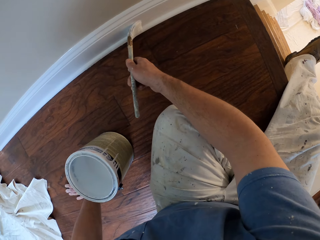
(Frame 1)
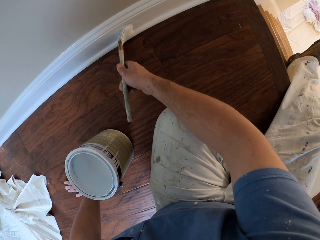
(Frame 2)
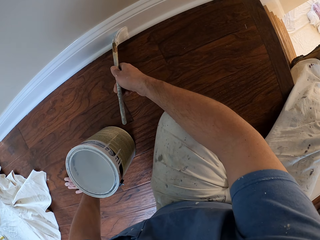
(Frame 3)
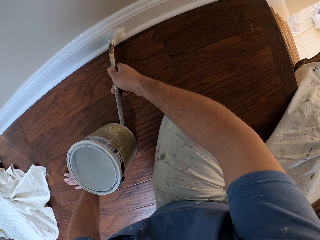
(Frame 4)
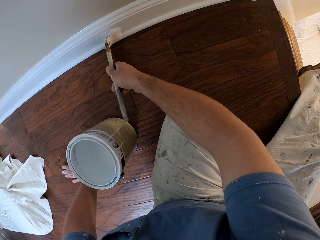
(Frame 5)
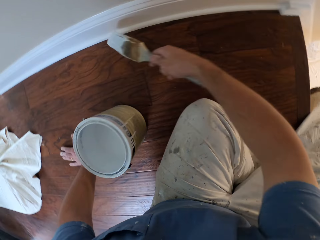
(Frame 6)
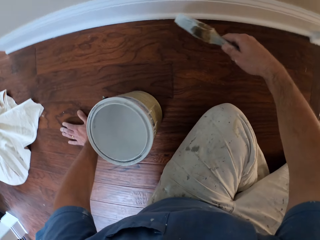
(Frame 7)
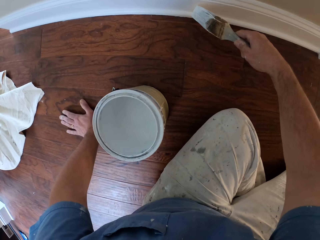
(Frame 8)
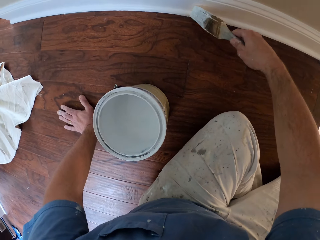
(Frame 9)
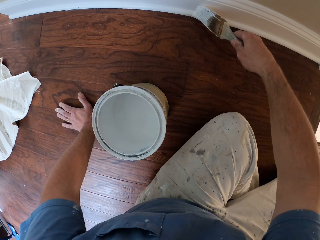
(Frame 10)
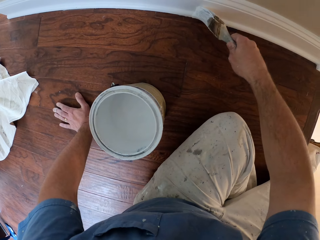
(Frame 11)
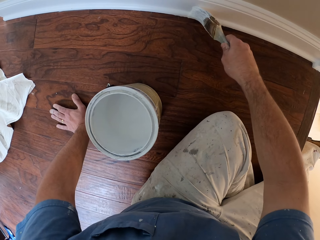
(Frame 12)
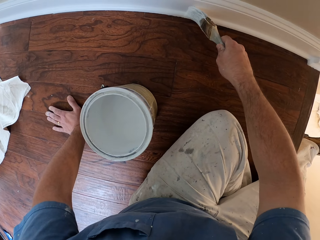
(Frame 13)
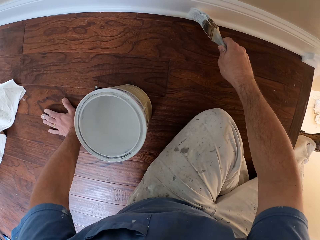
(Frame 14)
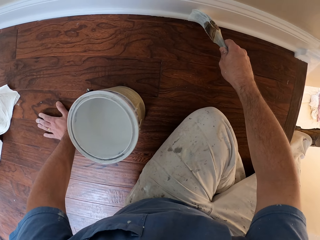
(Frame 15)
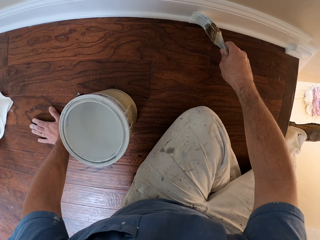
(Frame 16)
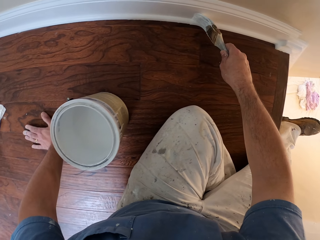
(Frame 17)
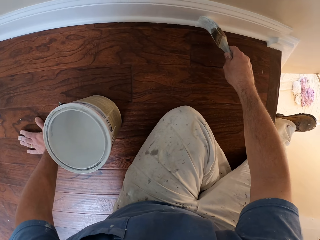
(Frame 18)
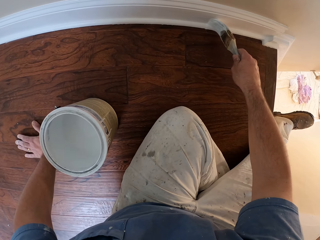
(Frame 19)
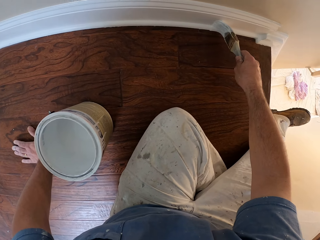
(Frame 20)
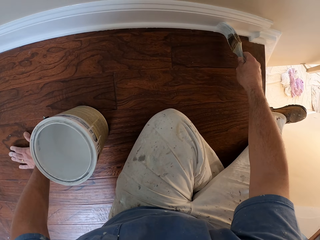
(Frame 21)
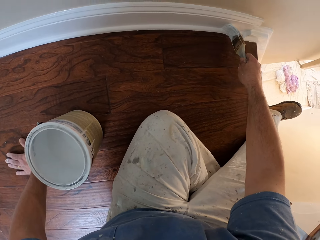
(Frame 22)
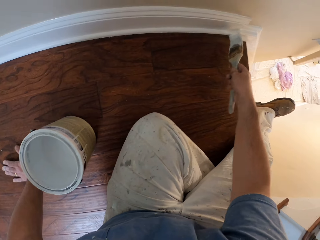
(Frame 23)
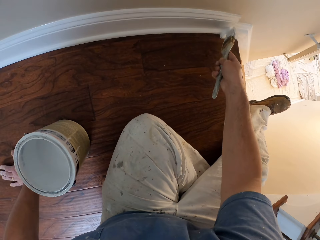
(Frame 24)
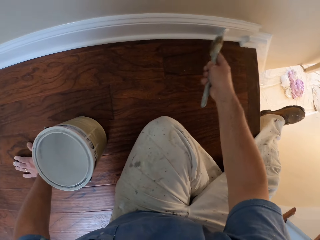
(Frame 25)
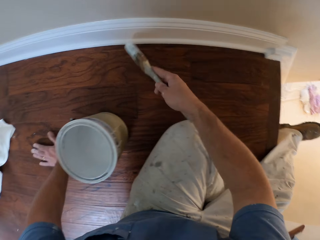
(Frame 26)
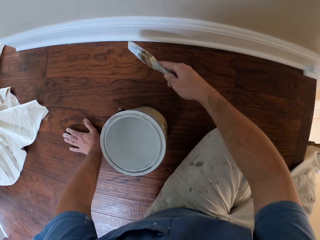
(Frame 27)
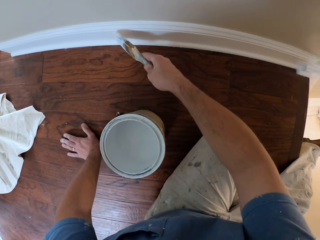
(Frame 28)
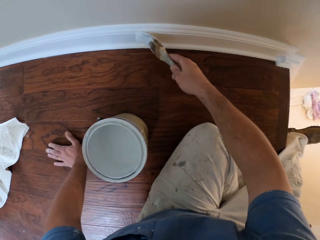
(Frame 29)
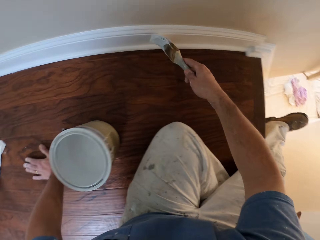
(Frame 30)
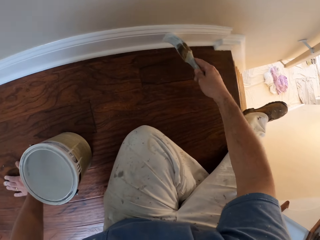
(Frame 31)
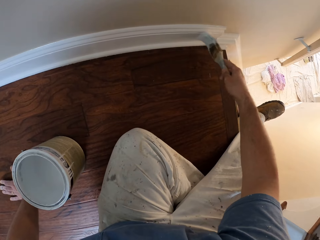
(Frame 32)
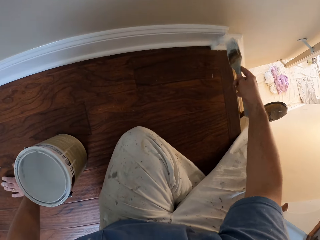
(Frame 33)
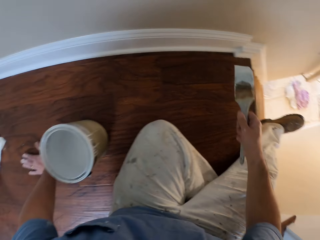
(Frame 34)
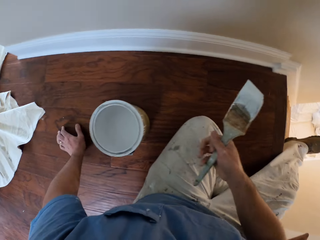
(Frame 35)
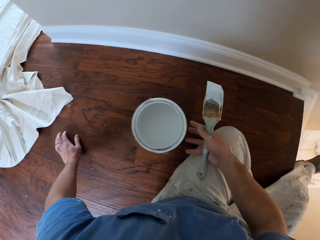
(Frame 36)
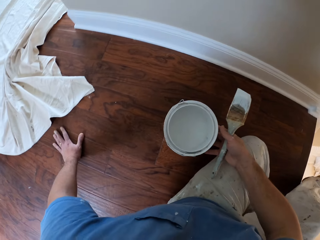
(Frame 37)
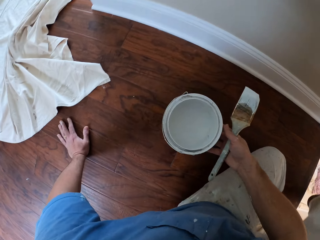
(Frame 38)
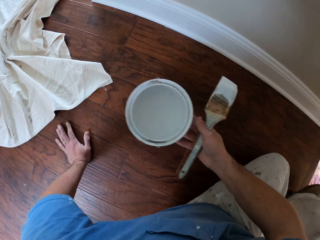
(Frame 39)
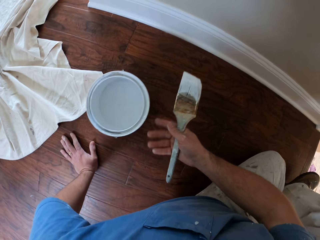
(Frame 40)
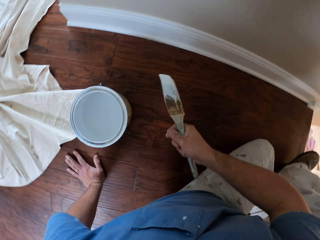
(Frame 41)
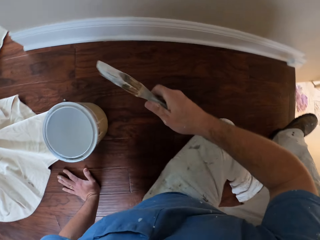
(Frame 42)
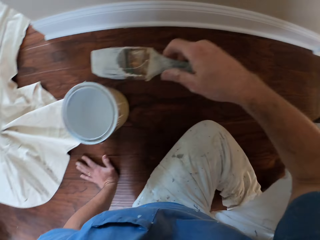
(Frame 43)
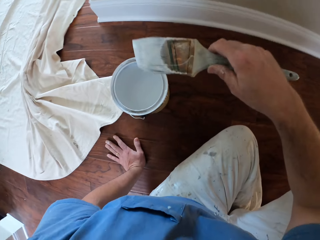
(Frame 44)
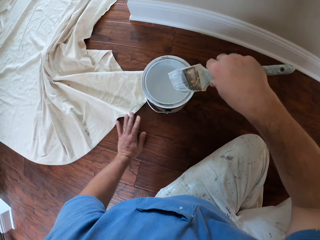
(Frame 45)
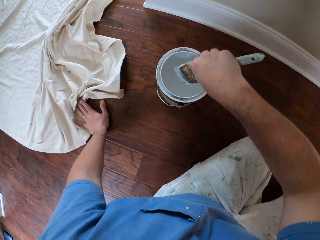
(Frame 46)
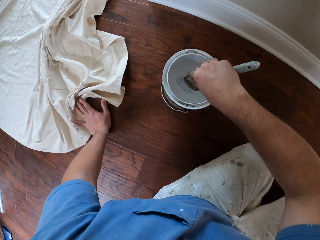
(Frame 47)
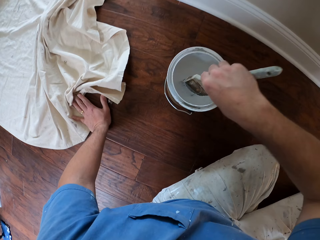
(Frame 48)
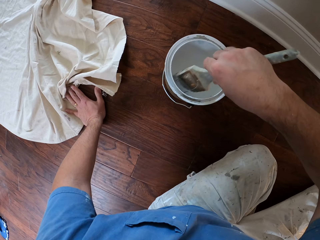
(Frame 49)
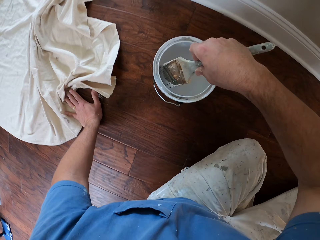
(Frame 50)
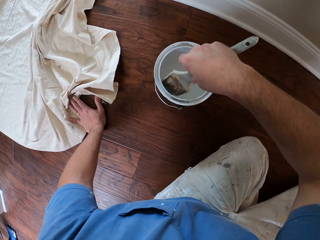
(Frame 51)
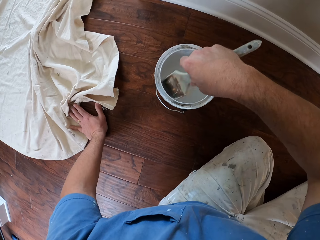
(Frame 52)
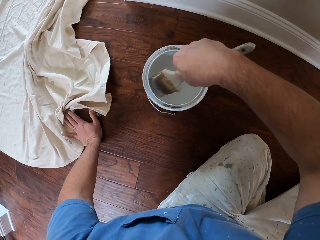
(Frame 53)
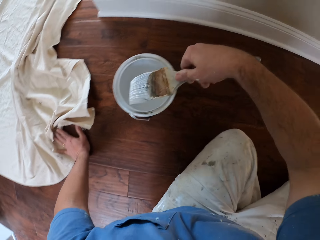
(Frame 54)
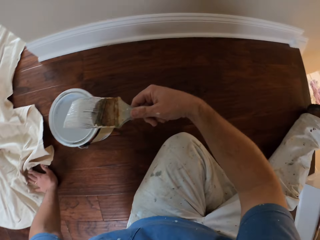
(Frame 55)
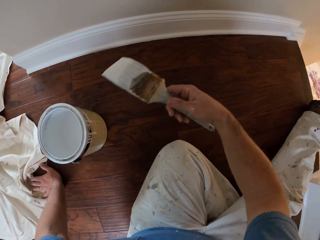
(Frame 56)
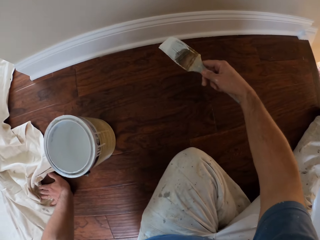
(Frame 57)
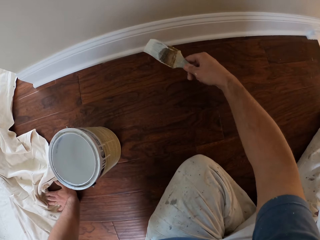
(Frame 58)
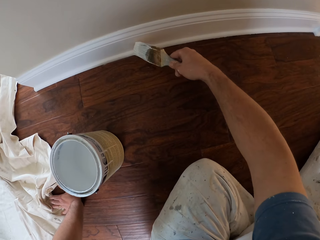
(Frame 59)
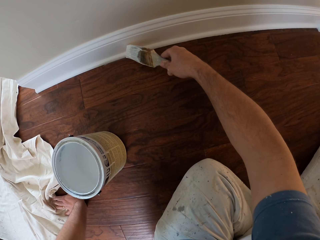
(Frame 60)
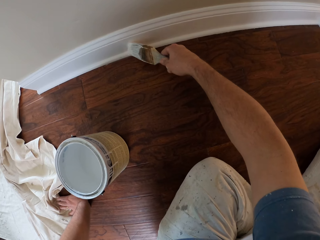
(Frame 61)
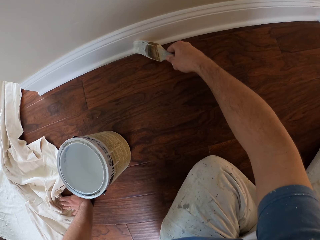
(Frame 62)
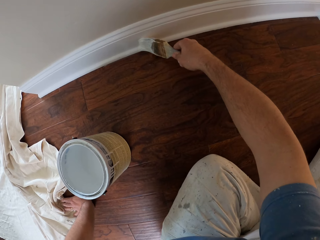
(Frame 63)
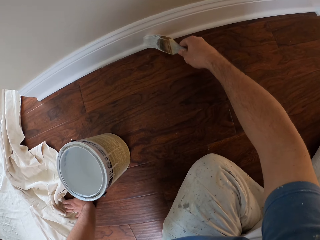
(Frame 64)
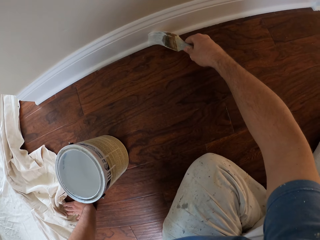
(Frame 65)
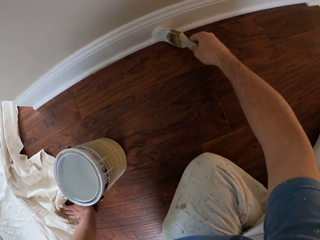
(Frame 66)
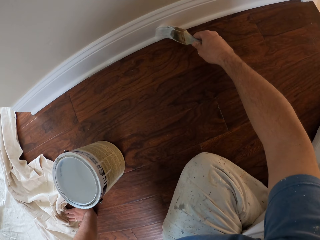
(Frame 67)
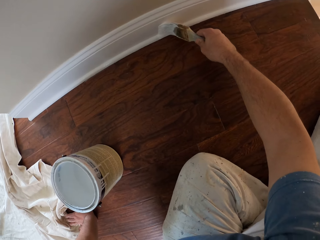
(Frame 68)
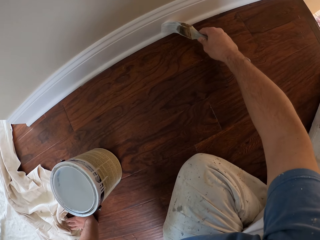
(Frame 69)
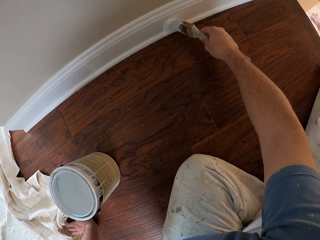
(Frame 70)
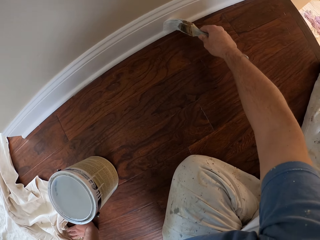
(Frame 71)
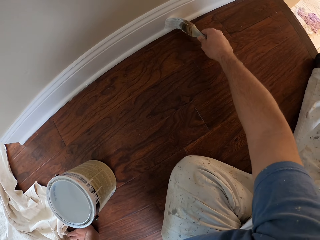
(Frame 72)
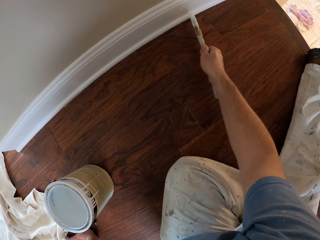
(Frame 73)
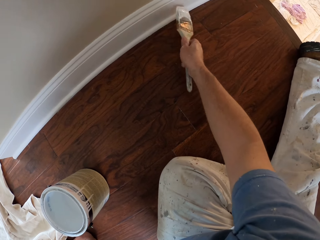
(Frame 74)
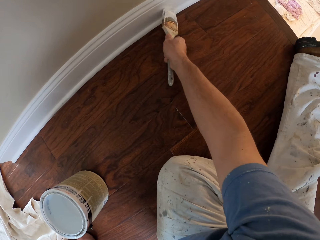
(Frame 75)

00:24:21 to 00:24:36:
The camera wearer pushes the paint bucket forward. He moves his body on the floor towards the paint bucket. He dips the paintbrush into the paint bucket. He paints the baseboard of the wall using the paintbrush.

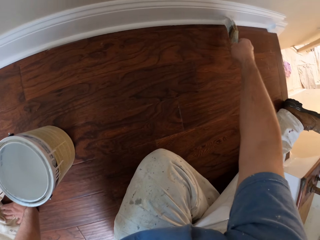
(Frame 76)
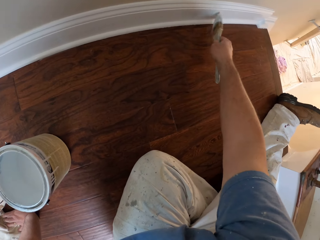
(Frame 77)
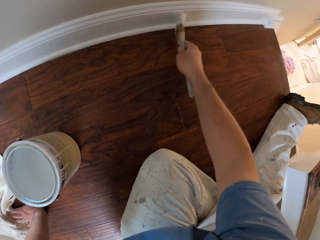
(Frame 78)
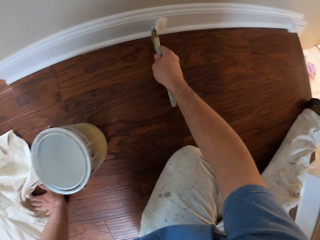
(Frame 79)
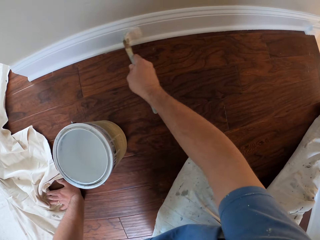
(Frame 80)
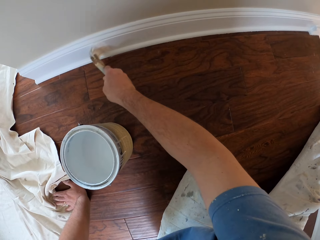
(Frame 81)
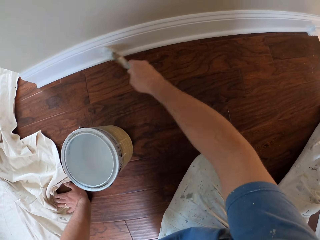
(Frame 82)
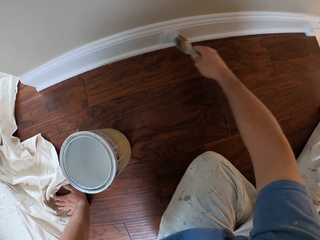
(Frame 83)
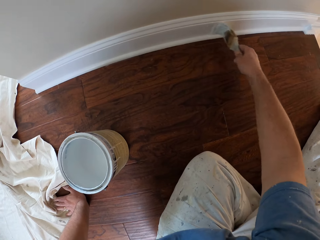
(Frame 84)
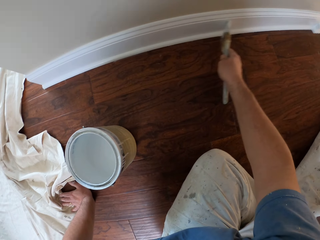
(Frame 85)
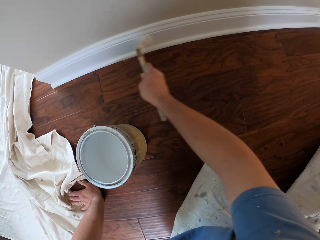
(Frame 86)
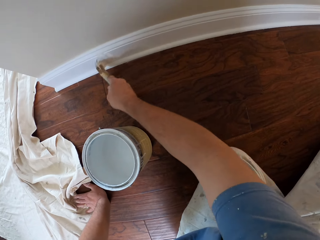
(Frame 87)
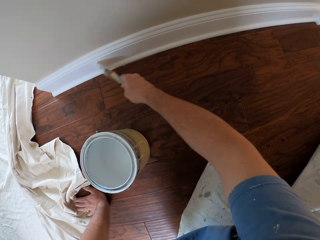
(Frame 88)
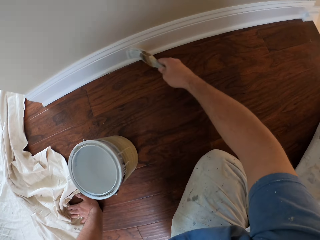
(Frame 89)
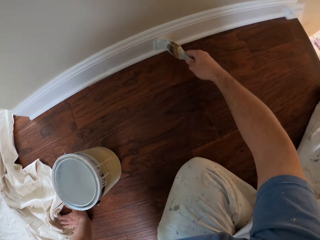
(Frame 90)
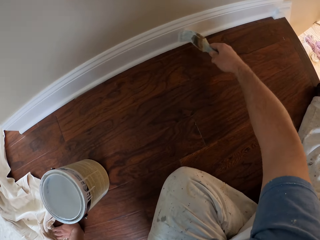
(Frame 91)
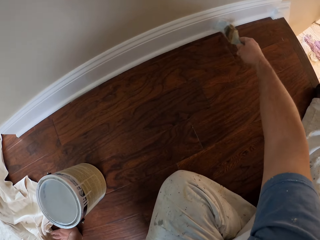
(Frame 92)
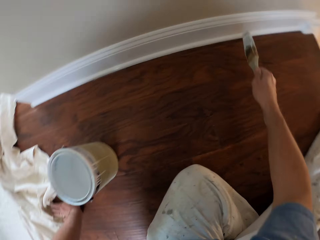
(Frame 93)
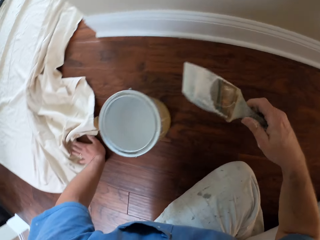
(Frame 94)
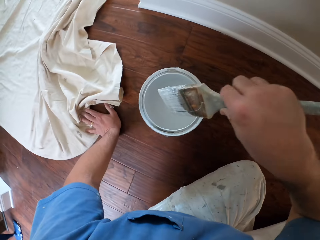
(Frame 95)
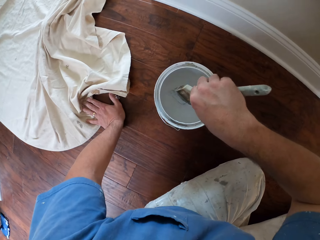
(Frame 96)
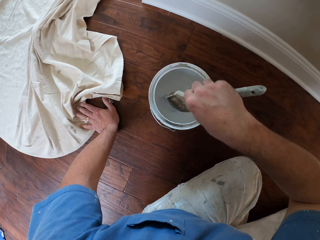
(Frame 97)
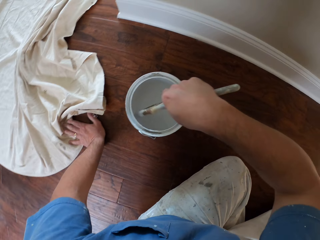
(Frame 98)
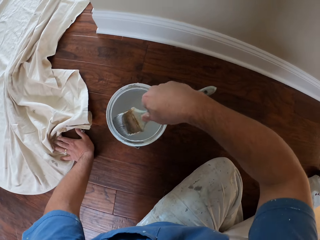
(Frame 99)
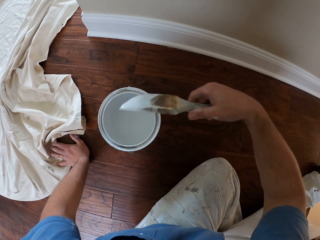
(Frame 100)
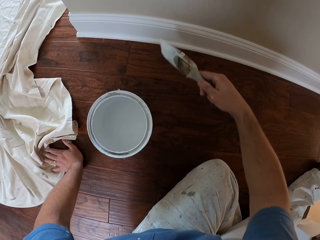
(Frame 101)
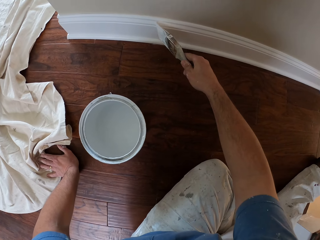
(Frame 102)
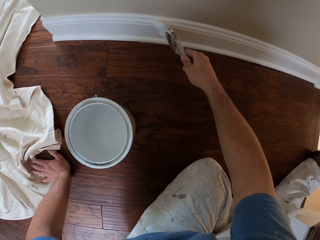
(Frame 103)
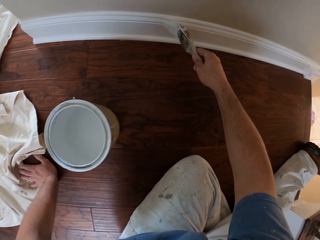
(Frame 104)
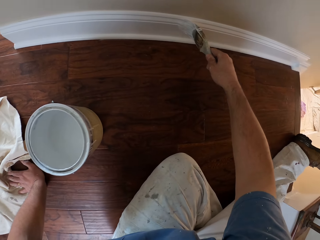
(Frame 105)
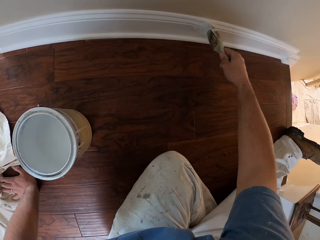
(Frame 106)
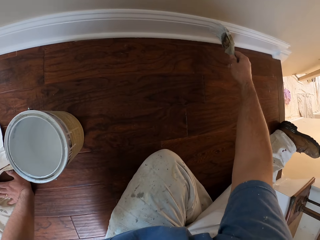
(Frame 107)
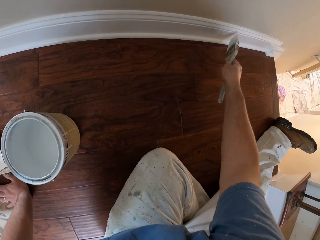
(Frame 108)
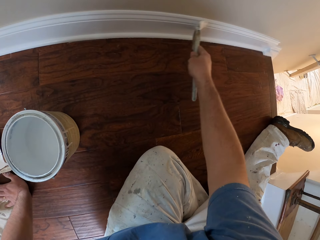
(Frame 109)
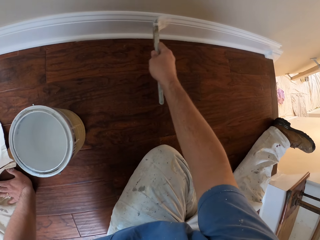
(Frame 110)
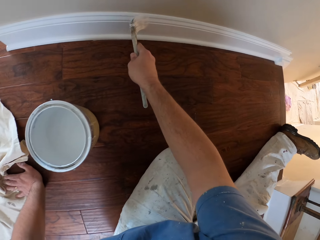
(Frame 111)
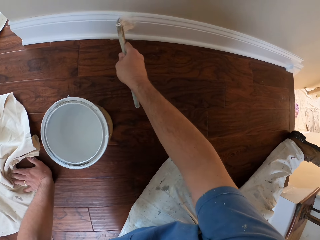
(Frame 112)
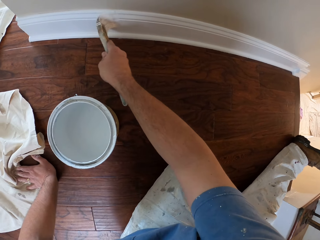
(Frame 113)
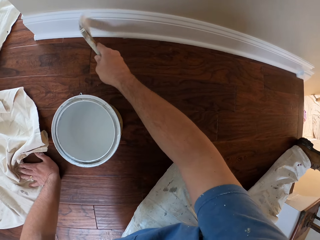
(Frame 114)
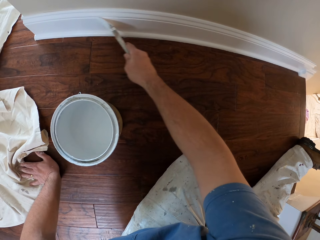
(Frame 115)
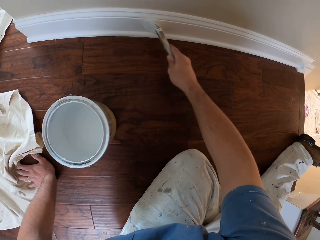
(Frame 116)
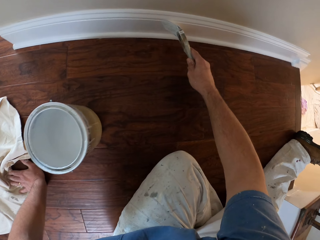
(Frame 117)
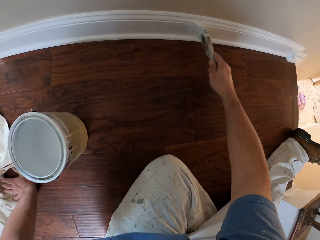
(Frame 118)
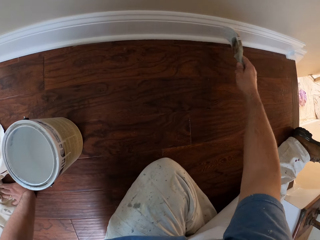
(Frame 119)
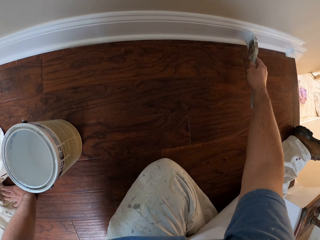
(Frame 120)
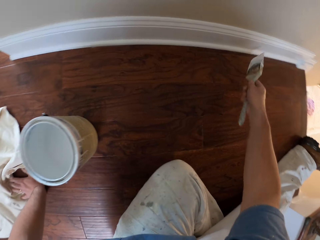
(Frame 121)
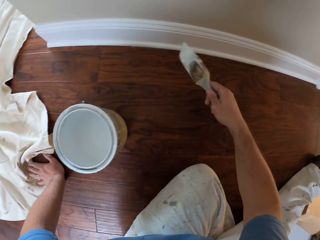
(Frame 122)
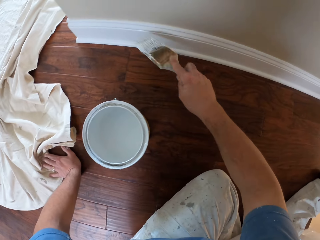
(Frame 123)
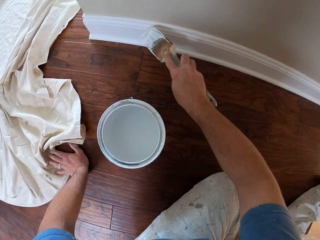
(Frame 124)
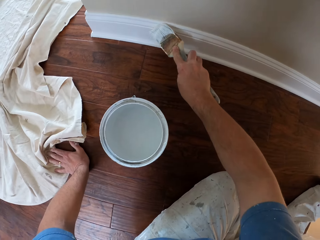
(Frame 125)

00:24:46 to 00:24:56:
The camera wearer dips the paintbrush into the paint bucket. They paint the baseboard of the wall using the paintbrush.
